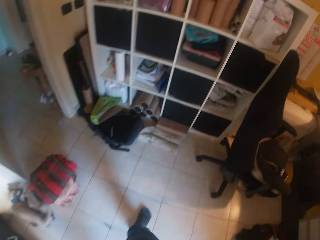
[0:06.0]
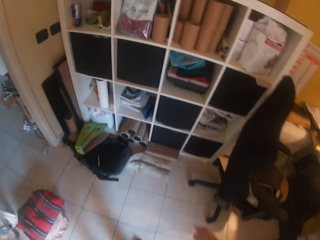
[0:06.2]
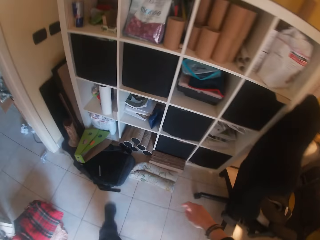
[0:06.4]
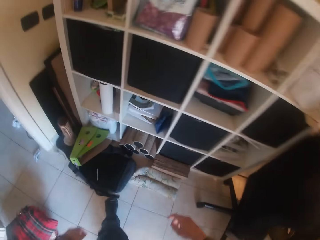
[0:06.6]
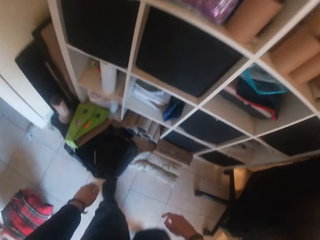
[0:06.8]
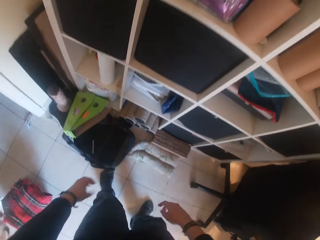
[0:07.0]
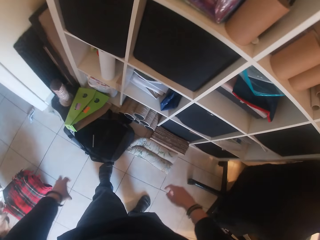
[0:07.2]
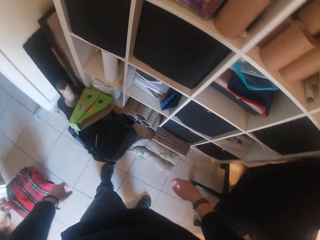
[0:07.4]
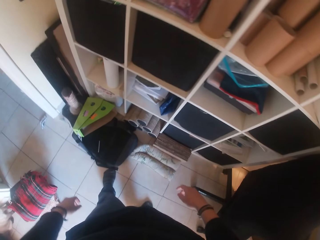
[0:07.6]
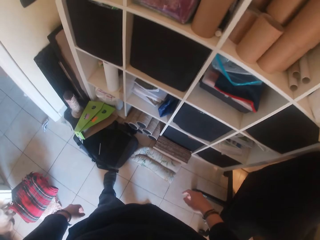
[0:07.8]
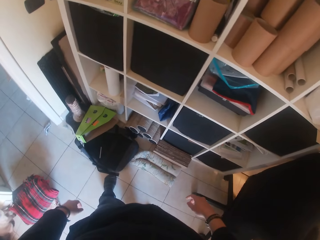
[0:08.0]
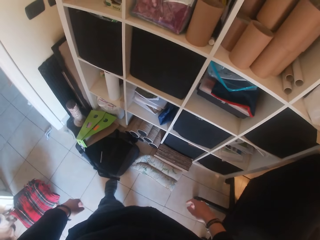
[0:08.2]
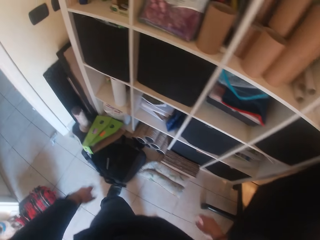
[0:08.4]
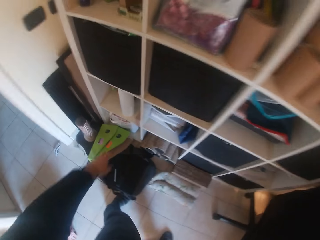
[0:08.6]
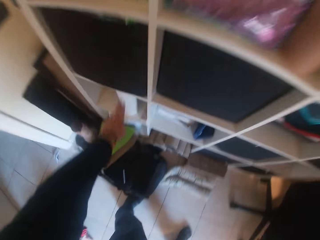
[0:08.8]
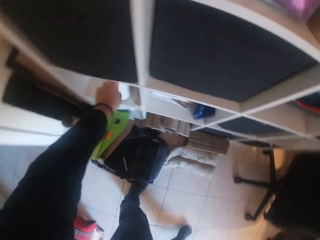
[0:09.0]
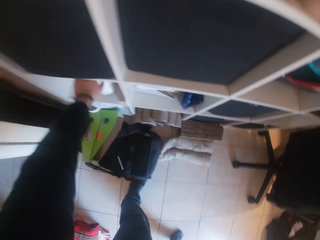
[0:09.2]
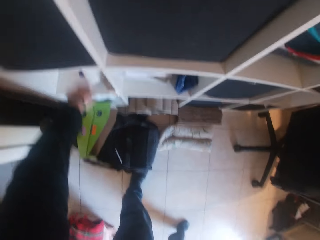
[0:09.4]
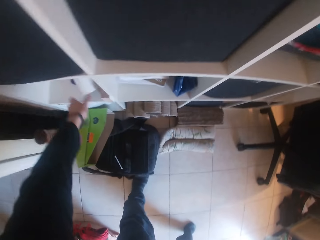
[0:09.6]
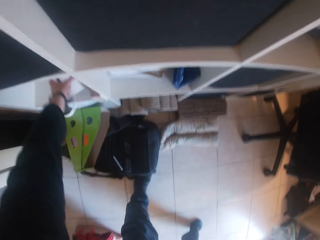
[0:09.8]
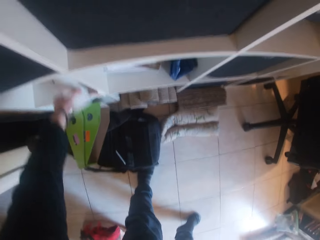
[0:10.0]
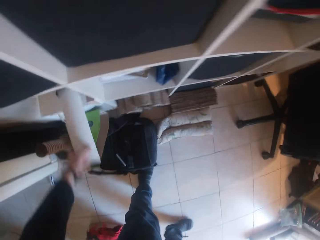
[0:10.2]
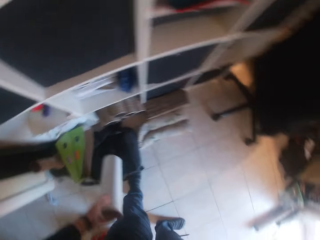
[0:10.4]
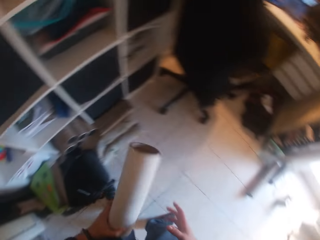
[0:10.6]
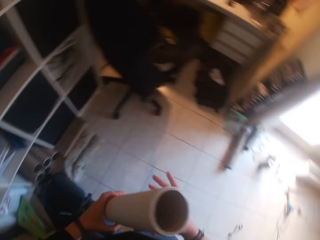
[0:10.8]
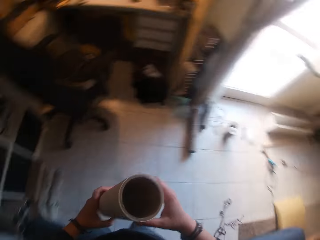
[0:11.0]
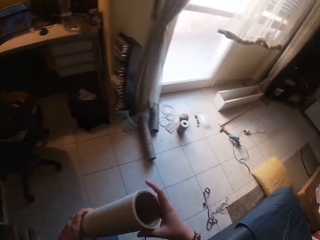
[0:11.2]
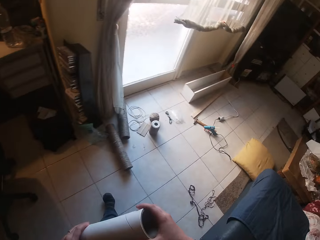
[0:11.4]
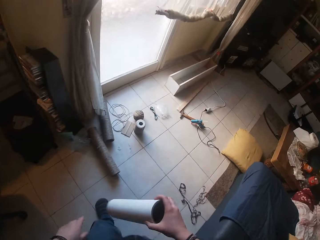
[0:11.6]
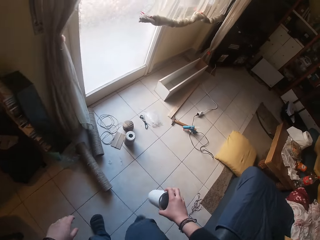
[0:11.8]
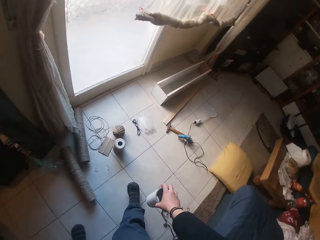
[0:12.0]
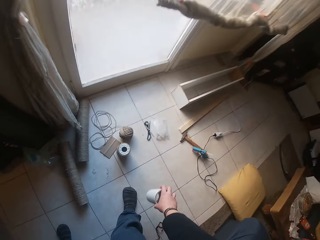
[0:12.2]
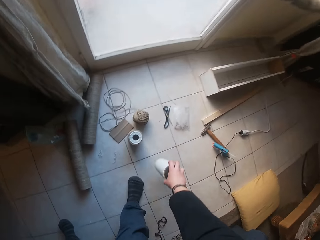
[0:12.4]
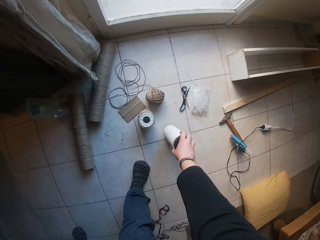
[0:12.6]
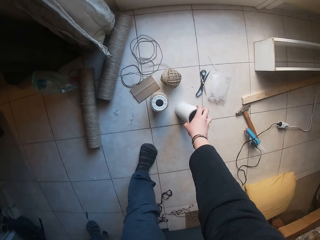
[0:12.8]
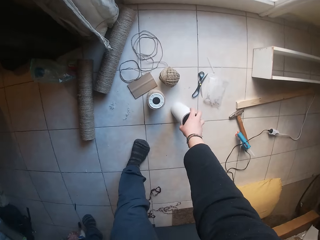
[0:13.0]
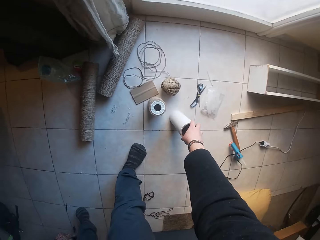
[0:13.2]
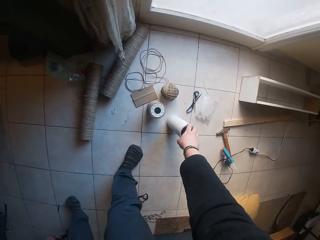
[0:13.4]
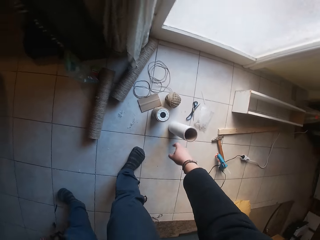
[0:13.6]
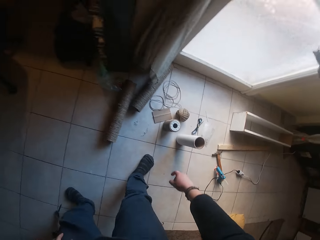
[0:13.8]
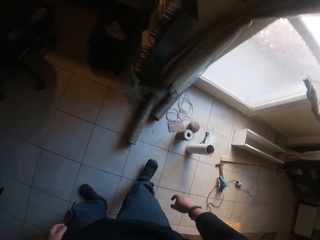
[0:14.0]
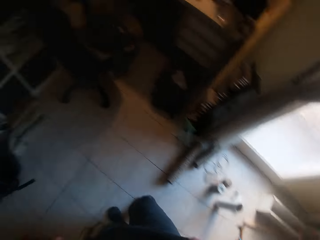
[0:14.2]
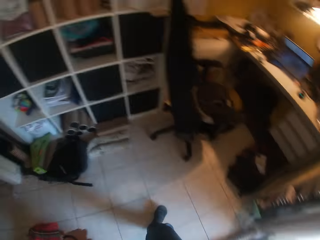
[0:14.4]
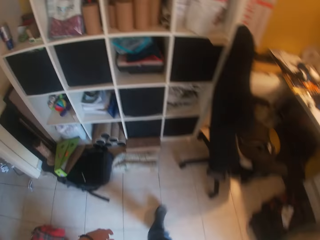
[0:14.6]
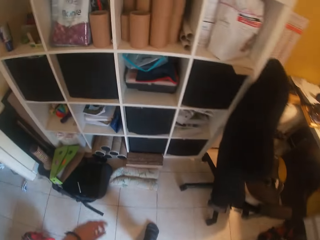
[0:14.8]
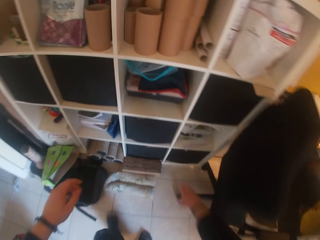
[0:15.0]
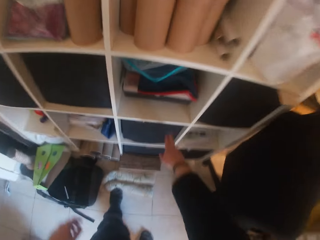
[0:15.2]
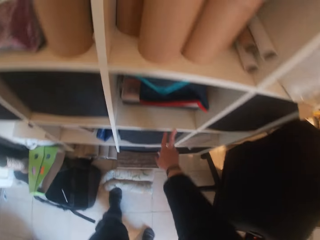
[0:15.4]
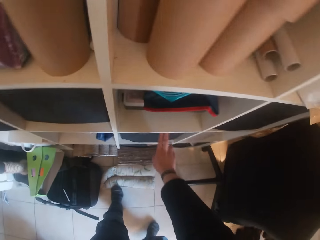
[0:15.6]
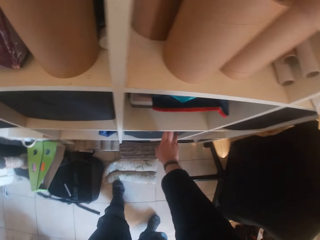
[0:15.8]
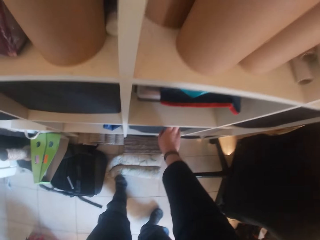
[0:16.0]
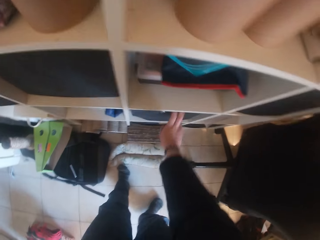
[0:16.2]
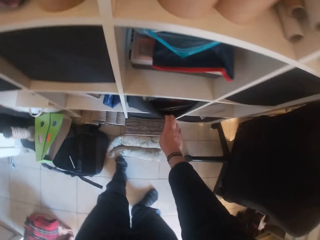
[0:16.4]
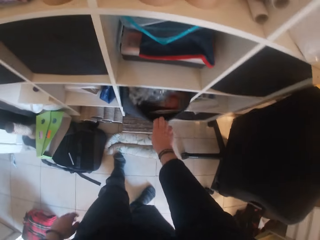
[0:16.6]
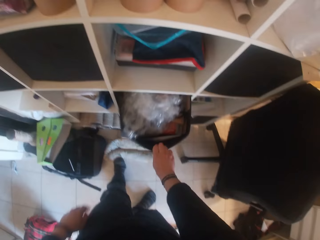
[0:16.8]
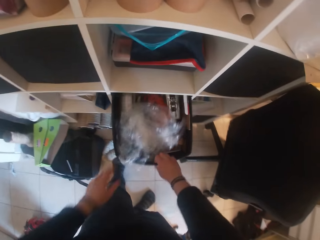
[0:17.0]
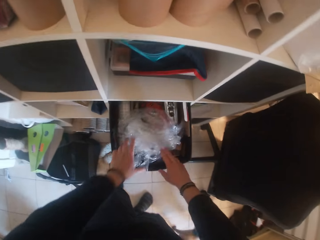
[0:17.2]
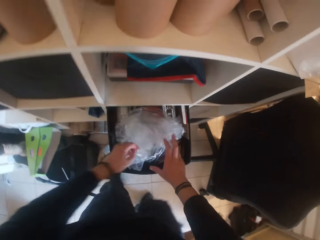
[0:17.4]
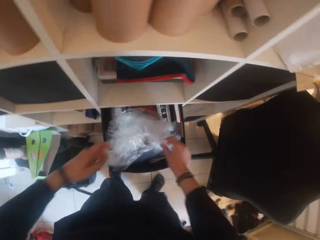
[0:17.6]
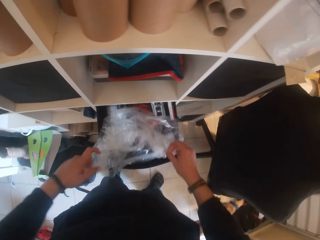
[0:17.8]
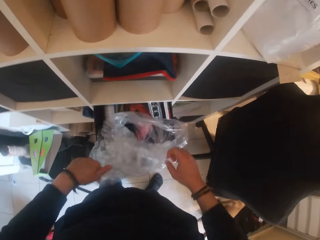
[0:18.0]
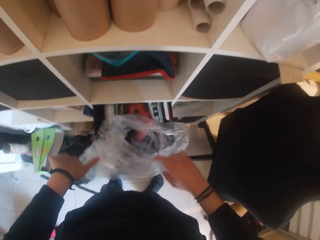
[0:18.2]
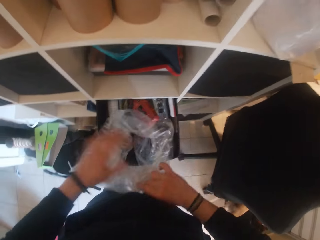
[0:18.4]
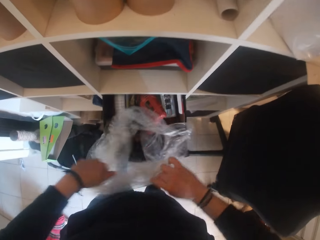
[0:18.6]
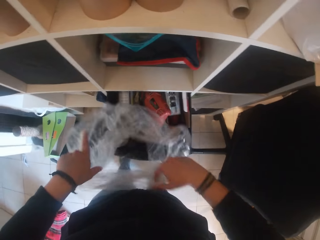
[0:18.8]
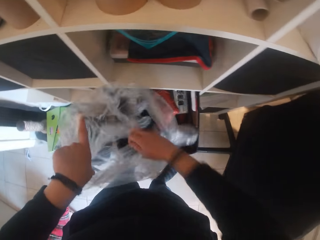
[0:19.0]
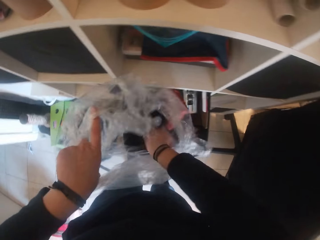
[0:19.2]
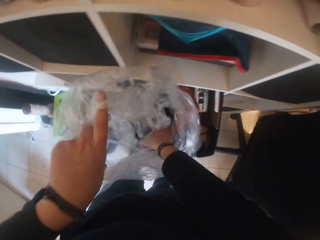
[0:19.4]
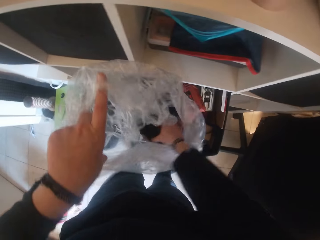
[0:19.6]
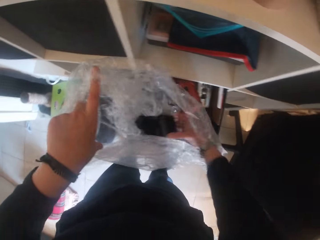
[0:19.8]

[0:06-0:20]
The camera wearer walks toward a shelf. He walks around. He lifts a cardboard tube from the shelf with his left hand. He holds the cardboard tube with his right hand. He walks around. He drops the cardboard tube in his right hand on the floor. He pulls a shelf basket from a lower compartment of the shelf with his right hand. He opens a polythene bag in the shelf basket with his hands.

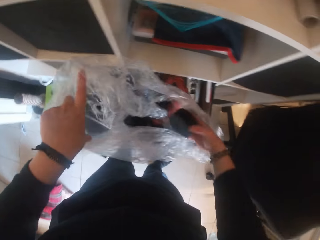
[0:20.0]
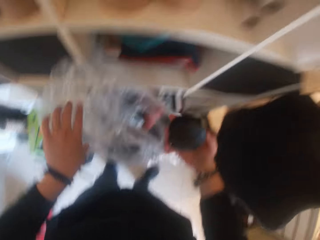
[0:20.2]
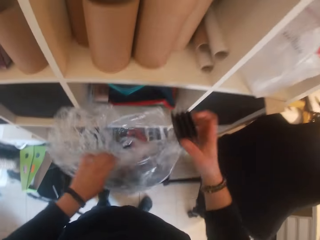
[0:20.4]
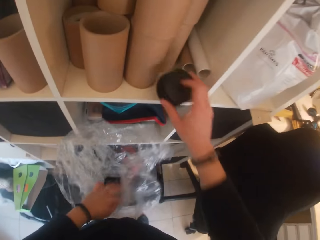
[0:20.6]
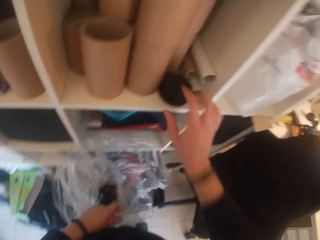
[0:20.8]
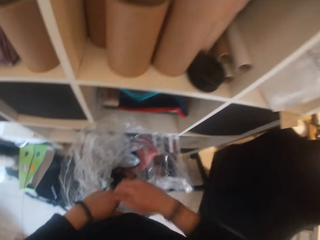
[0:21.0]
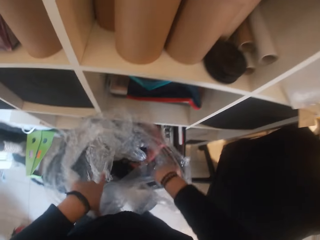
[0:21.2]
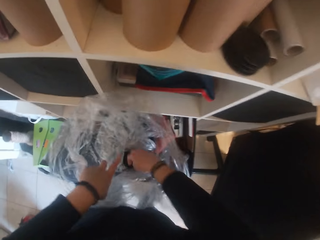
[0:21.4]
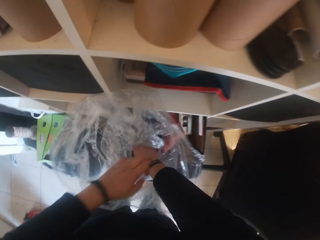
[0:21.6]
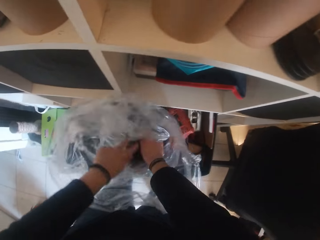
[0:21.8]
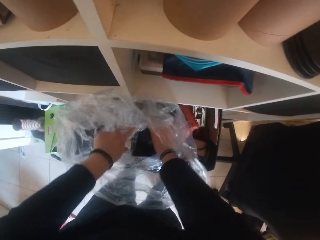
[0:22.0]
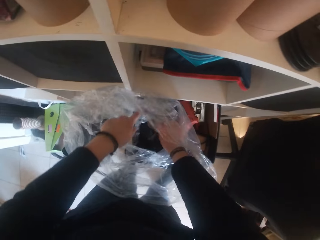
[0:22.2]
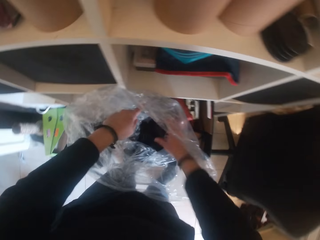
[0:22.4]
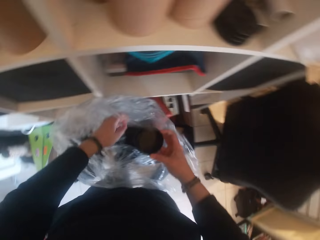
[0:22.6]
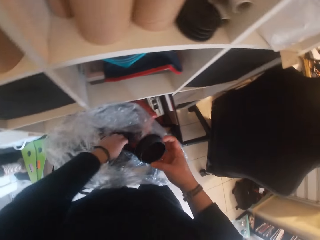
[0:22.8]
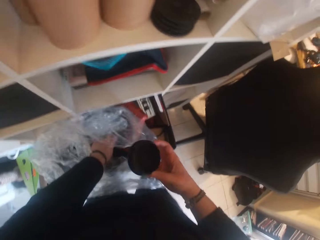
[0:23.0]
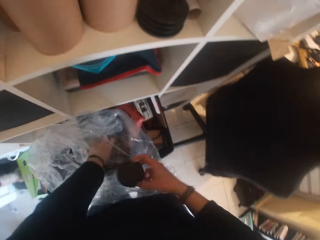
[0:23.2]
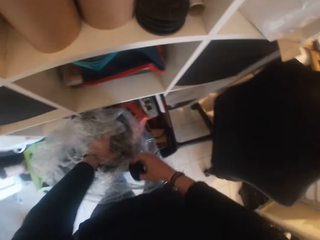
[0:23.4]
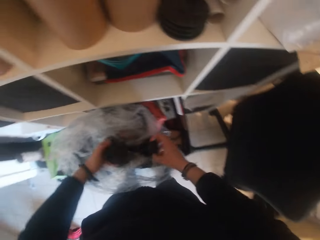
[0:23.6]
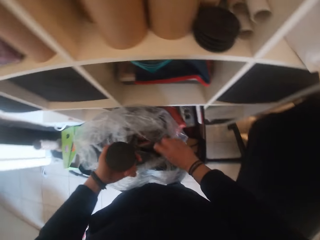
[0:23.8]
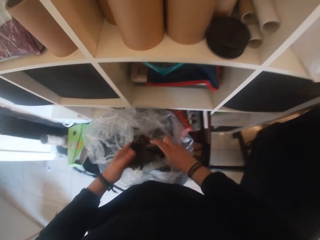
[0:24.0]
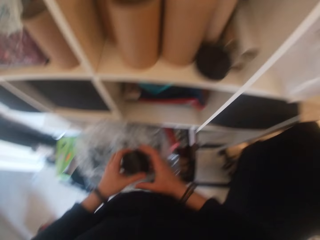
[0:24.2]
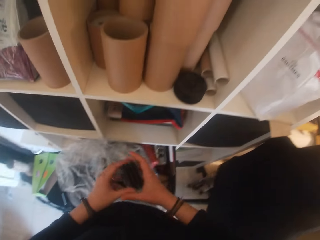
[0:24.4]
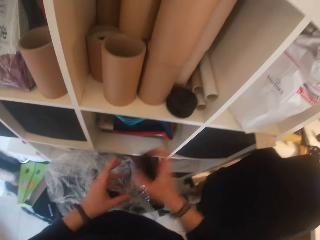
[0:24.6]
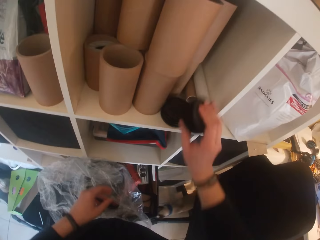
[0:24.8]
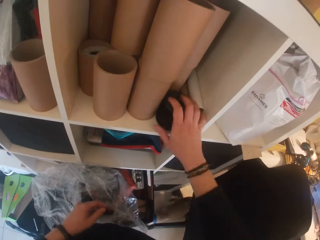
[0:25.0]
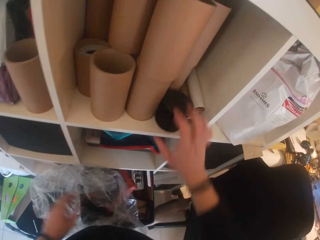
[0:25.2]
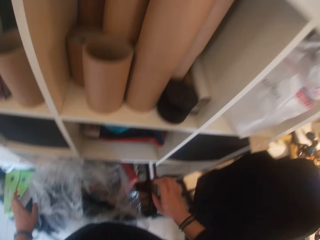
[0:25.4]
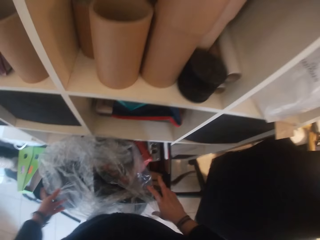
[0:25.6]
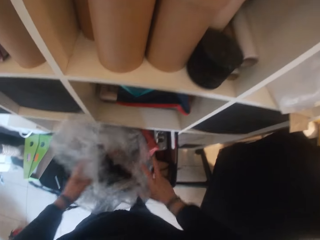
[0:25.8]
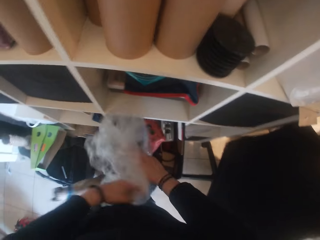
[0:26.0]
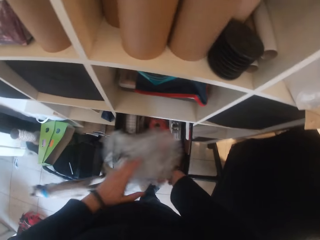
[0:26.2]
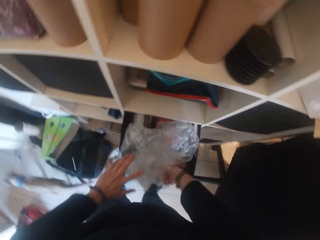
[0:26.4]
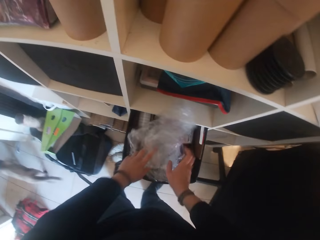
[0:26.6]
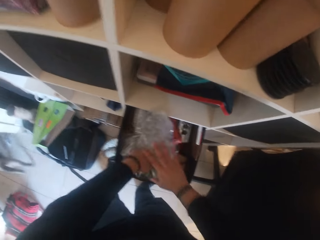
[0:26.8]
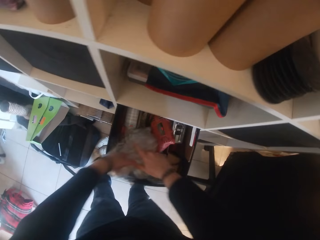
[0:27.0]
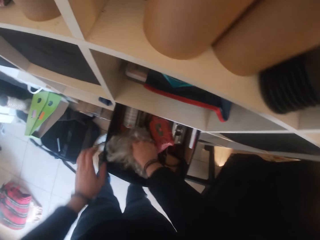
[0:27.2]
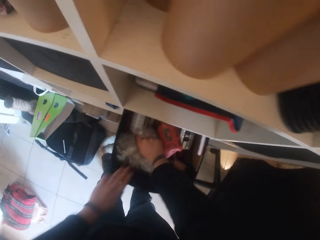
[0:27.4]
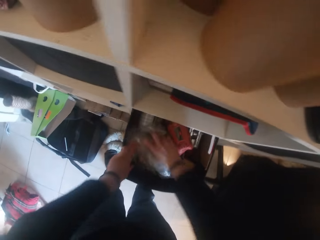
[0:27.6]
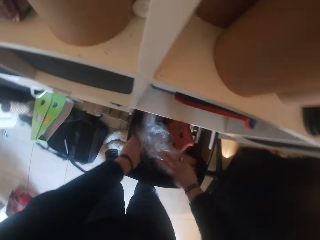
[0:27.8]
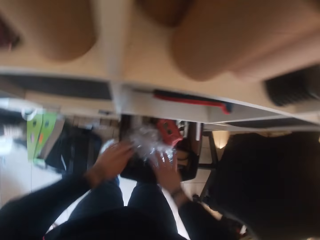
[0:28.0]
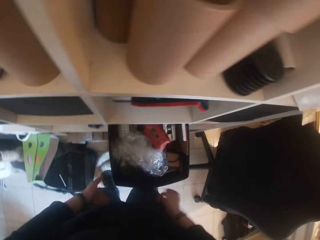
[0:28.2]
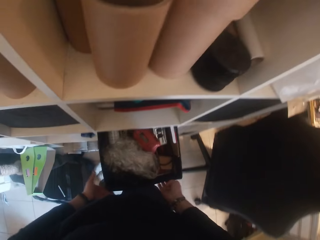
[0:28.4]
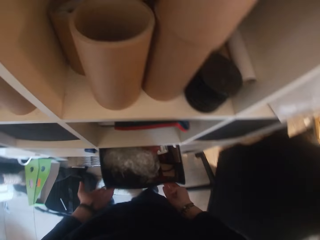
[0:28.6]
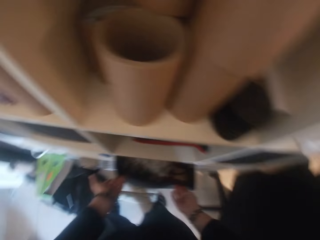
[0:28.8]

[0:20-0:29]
The camera wearer lifts a tubing cap from the polythene bag with his right hand. He drops the tubing cap on the shelf. He lifts a tubing cap from the polythene bag with his right hand. He lifts a tubing cap from the polythene bag with his left hand. He drops the tubing cap in his right hand into the polythene bag. He passes the tubing cap in his left hand to his right hand. He drops the tubing cap in his right hand on the tubing cap on the shelf. He closes the polythene bag with his hands. The cat walks past the camera wearer. The camera wearer pushes the polythene bag into the shelf basket. He pushes the shelf basket into the lower compartment of the shelf with his hands.
